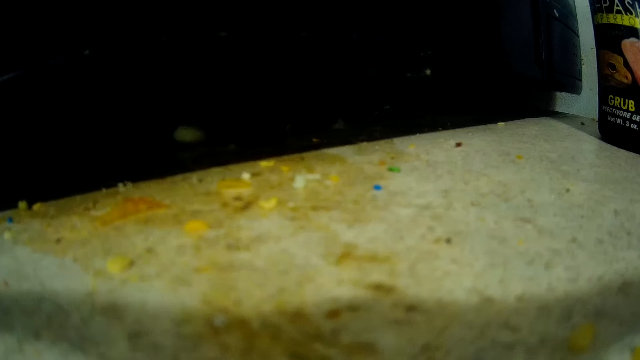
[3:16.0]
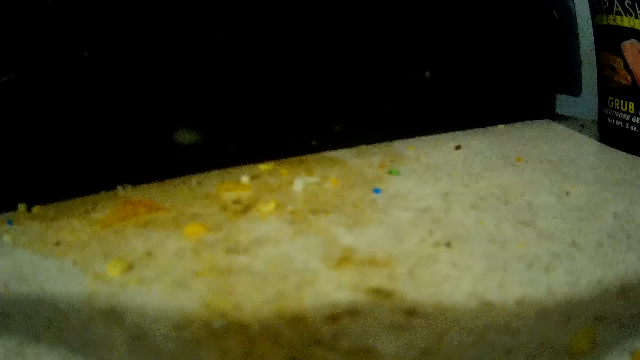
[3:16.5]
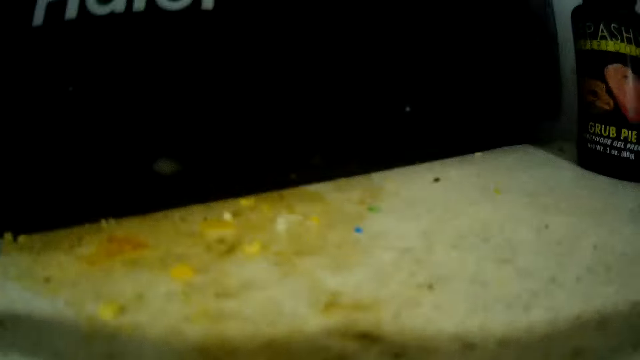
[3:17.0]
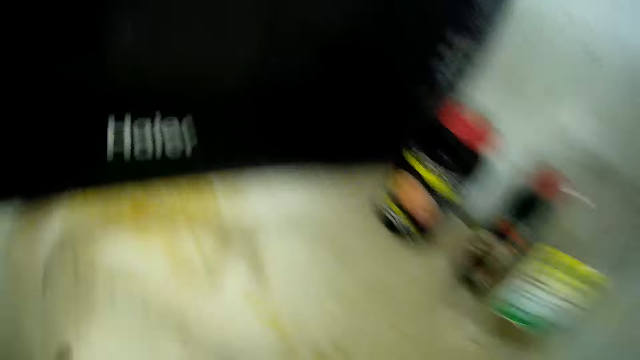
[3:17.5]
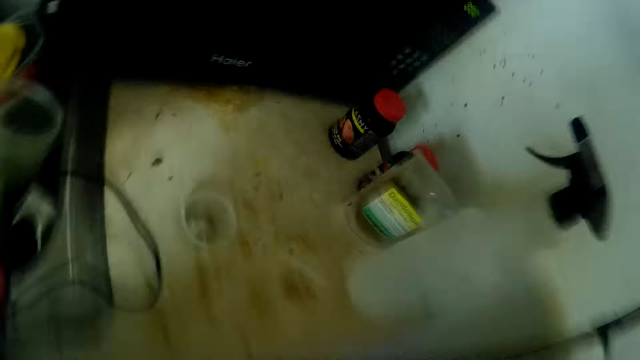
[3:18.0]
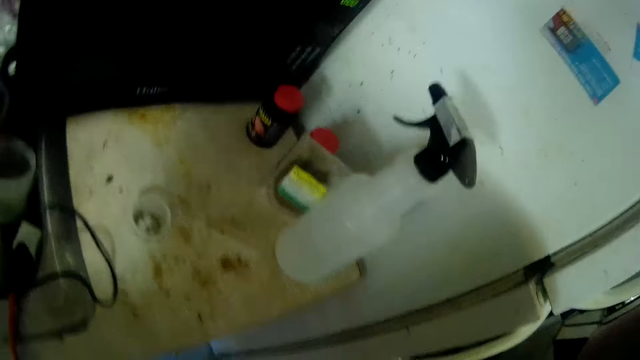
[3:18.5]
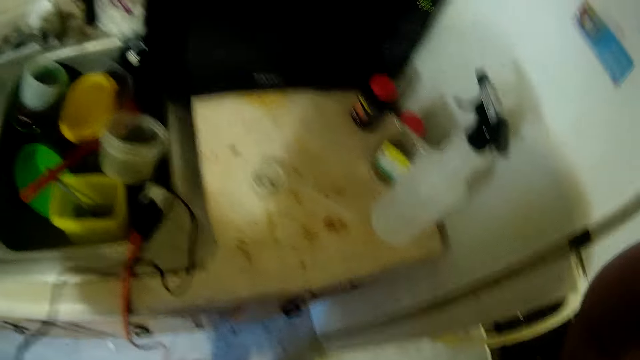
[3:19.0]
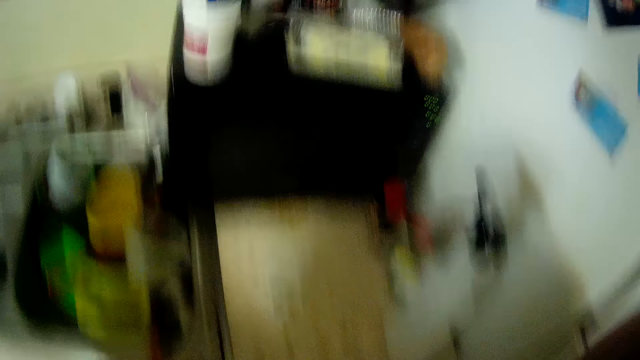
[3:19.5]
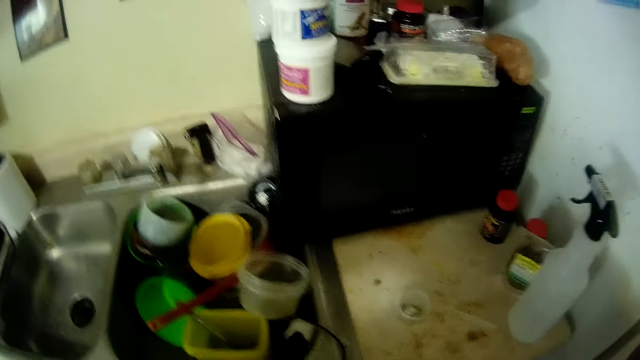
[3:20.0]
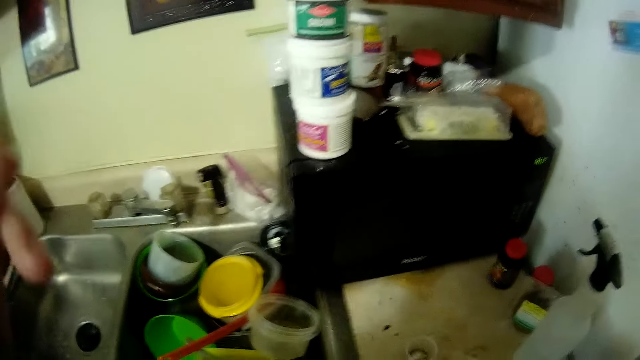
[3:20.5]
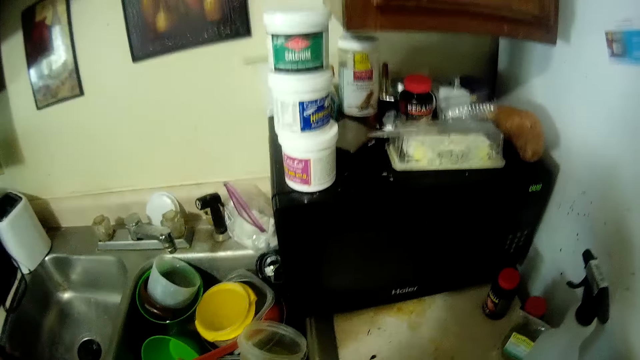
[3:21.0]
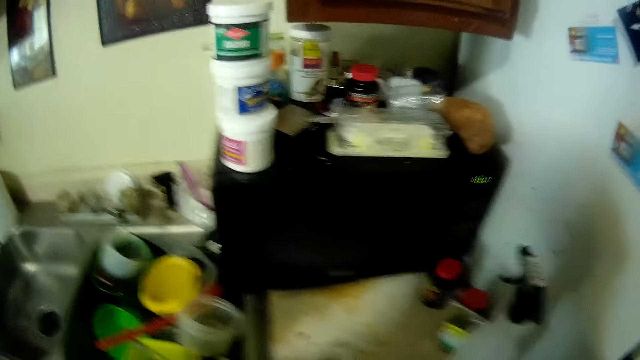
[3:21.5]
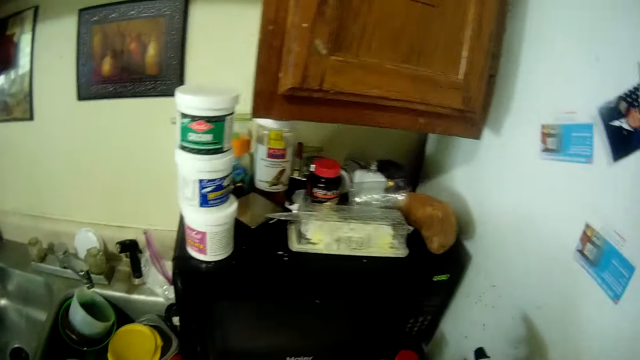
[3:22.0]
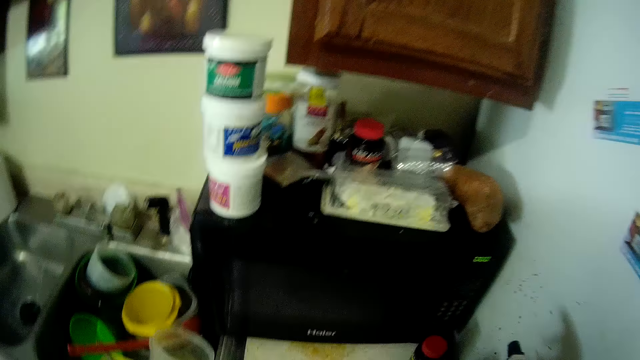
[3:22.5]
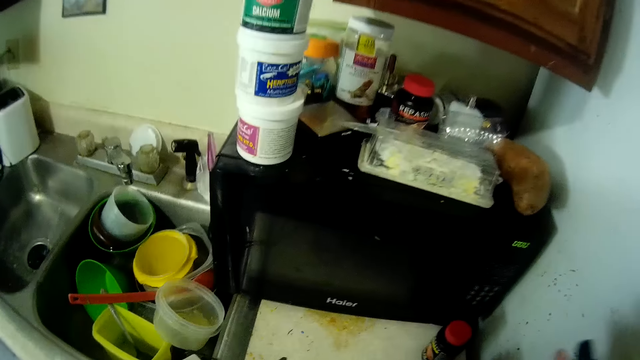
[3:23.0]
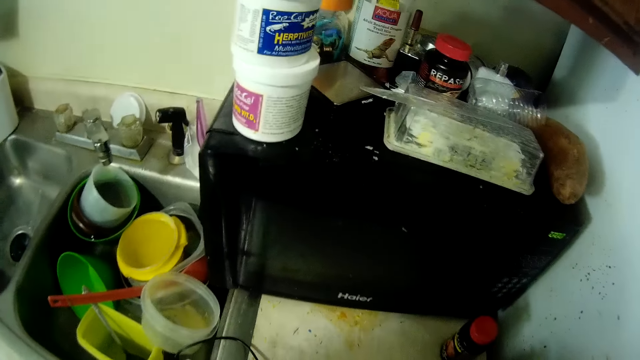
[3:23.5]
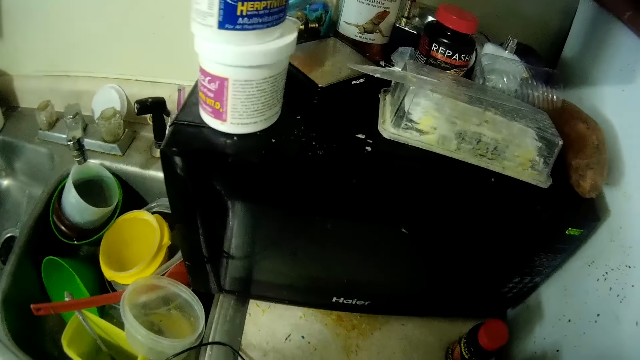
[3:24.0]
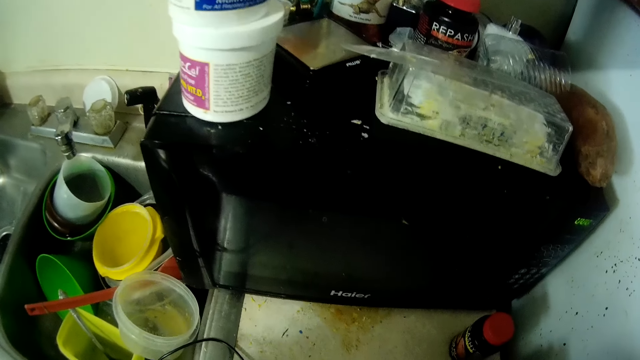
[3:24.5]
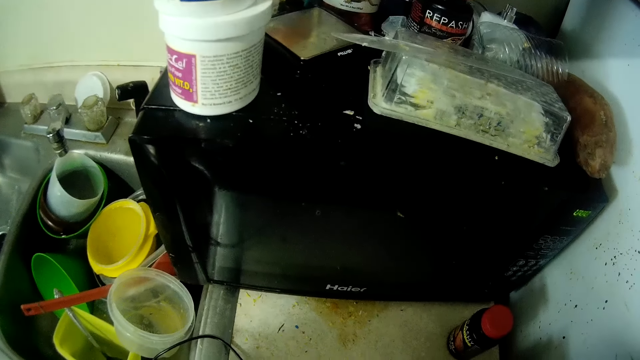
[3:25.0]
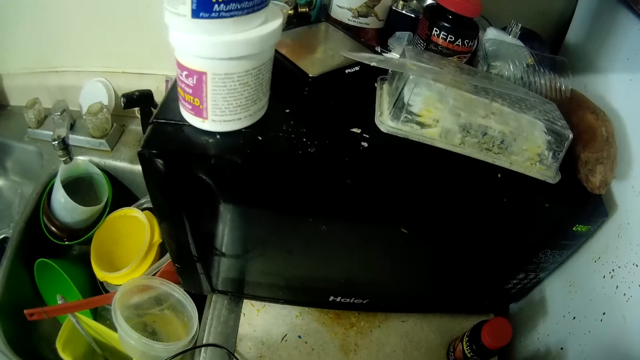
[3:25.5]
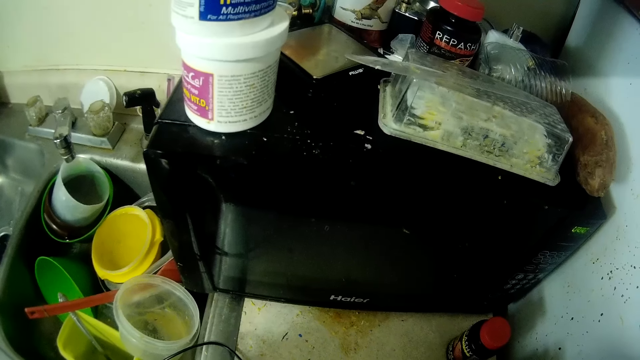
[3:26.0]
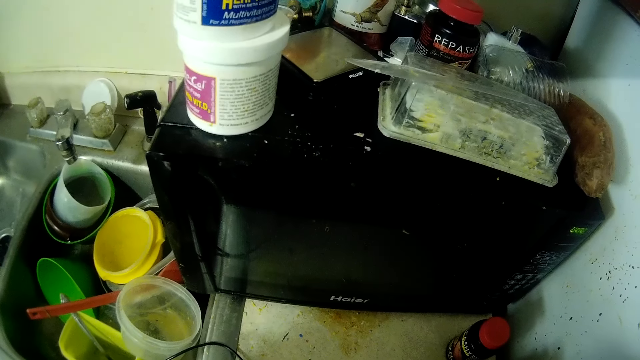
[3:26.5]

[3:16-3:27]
The camera wearer picks up a wire.

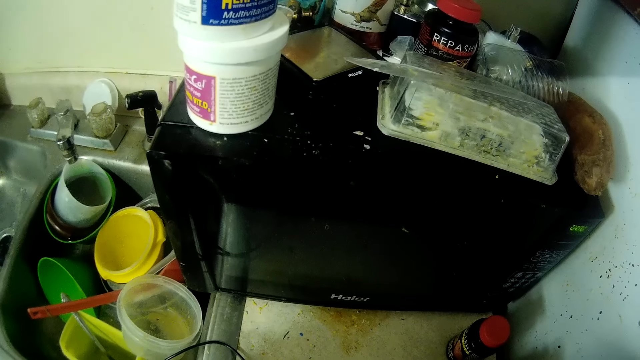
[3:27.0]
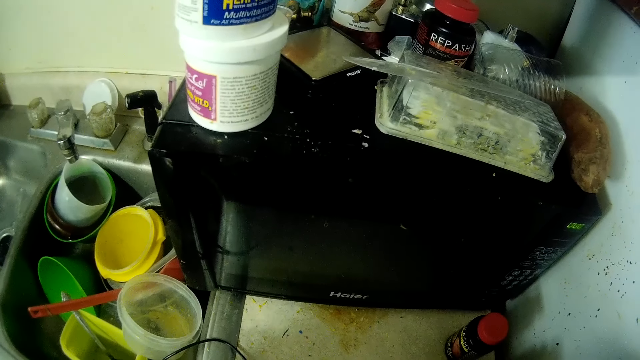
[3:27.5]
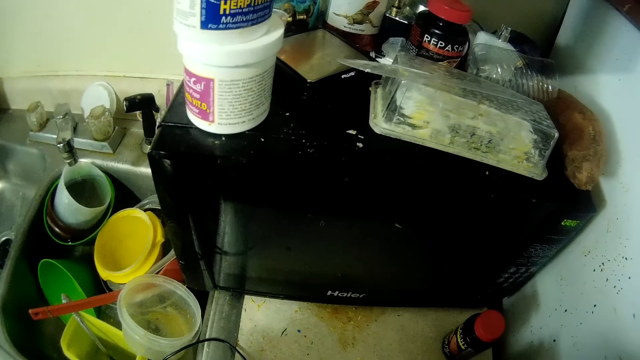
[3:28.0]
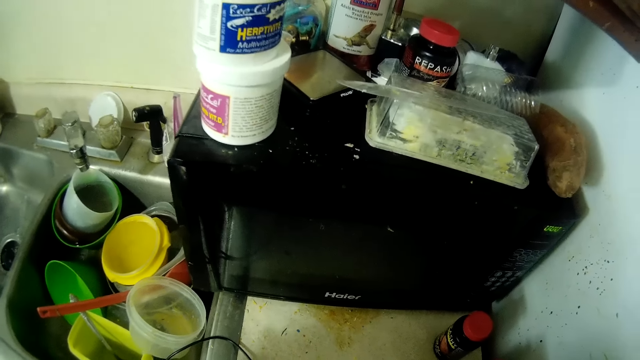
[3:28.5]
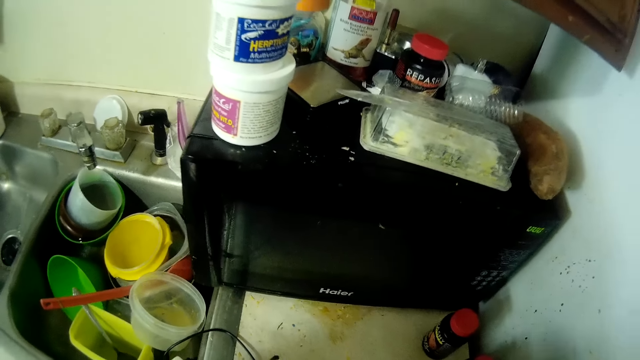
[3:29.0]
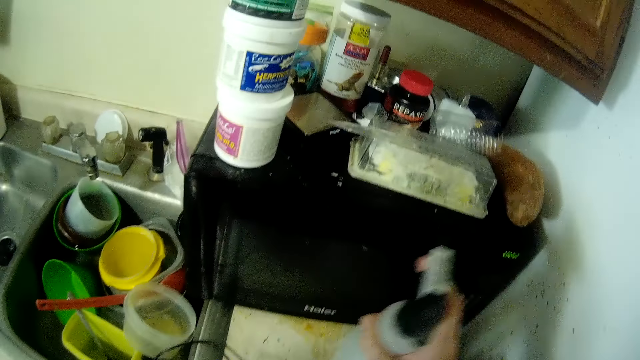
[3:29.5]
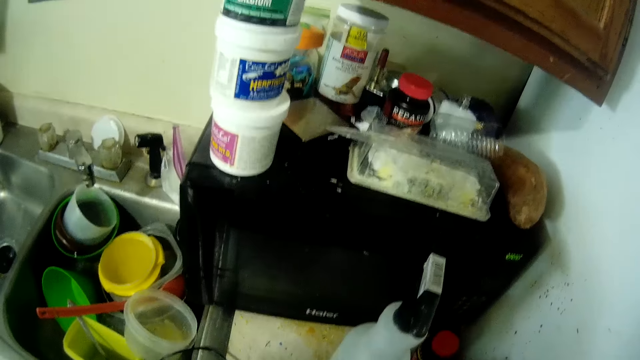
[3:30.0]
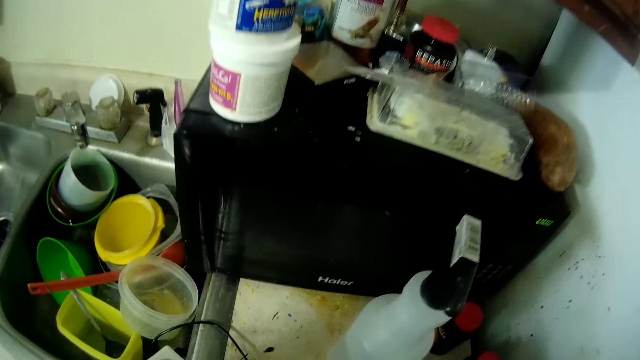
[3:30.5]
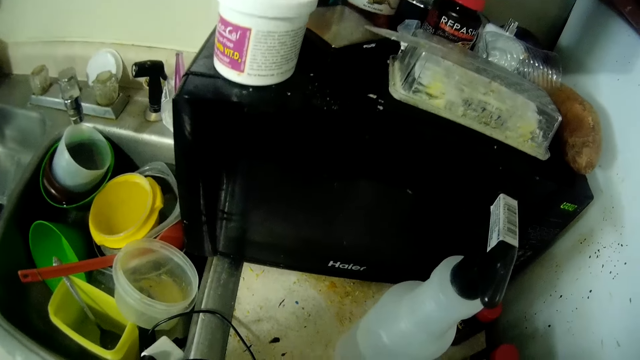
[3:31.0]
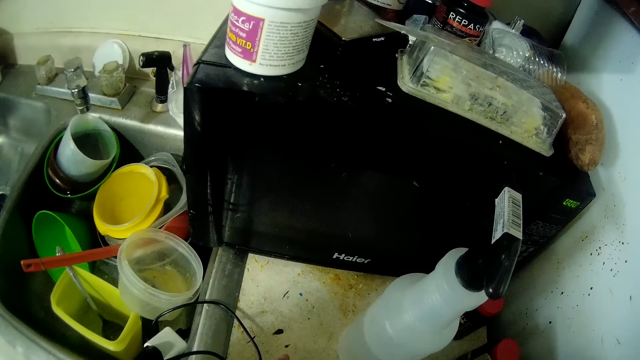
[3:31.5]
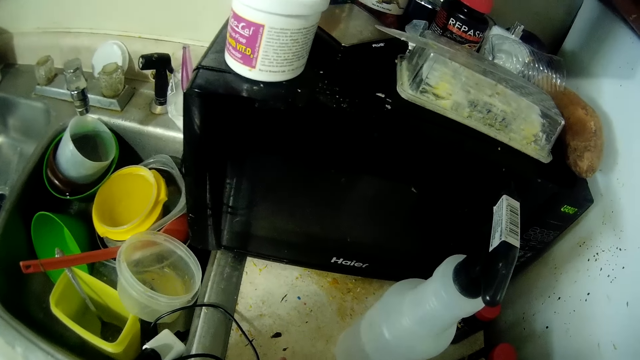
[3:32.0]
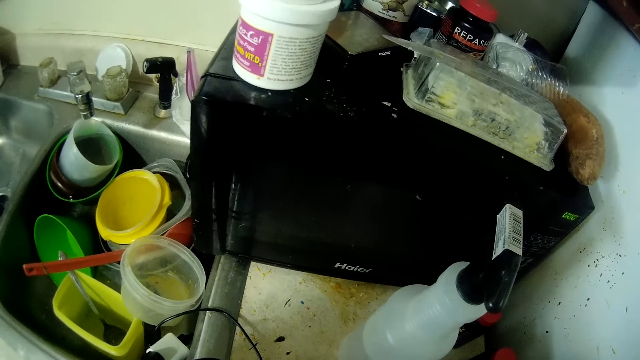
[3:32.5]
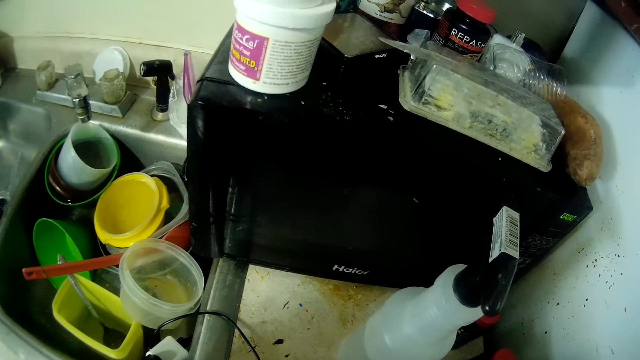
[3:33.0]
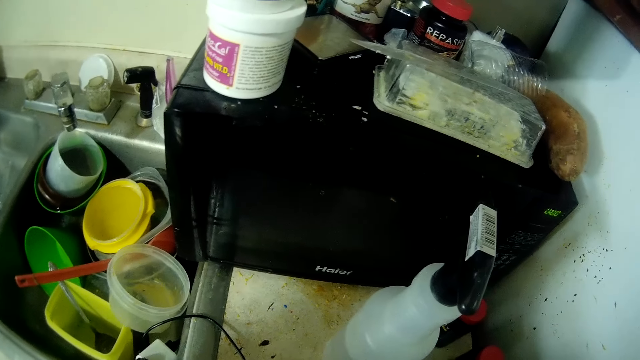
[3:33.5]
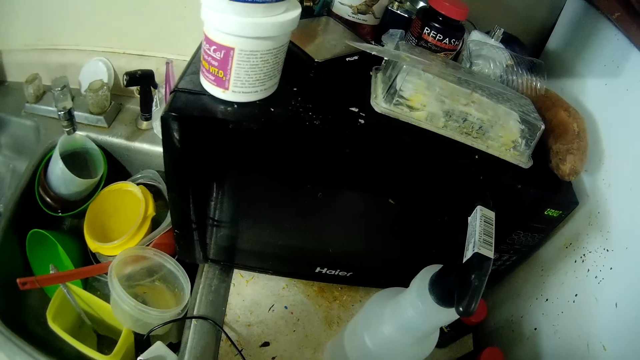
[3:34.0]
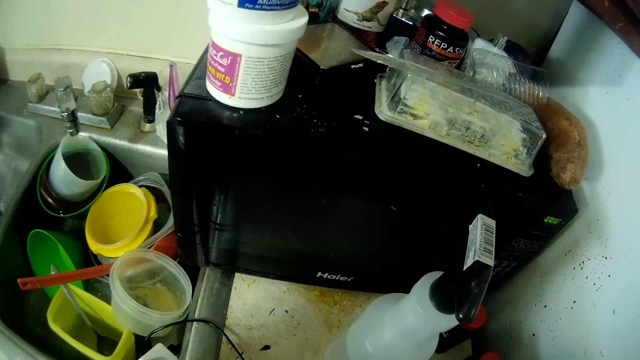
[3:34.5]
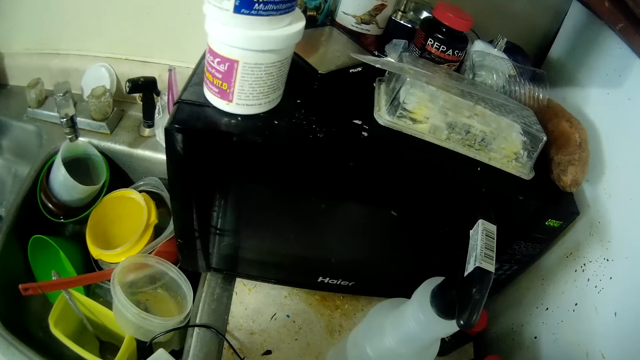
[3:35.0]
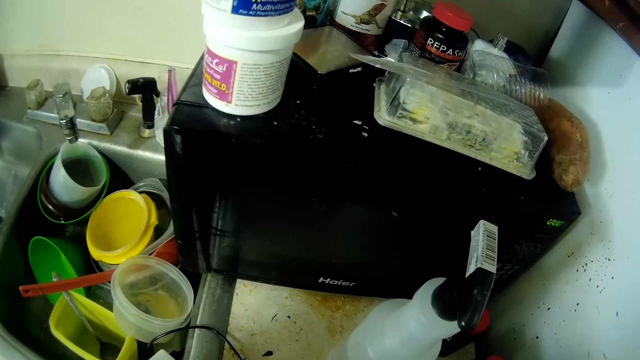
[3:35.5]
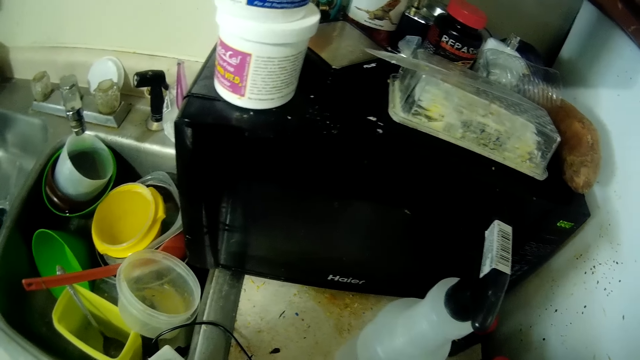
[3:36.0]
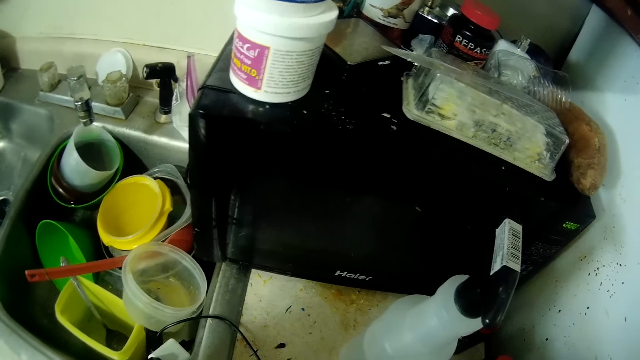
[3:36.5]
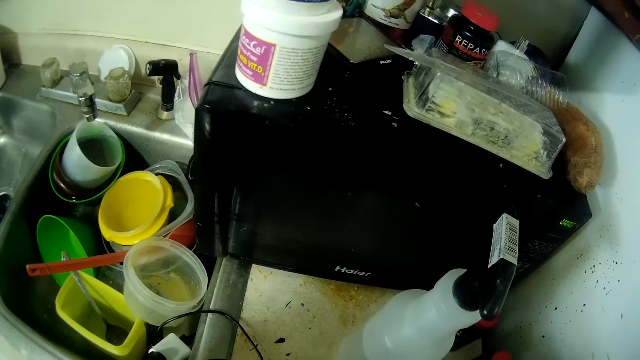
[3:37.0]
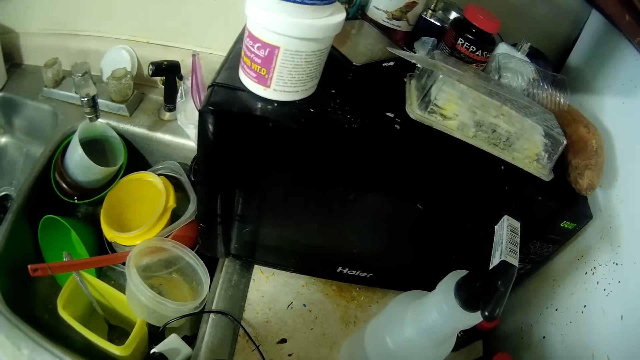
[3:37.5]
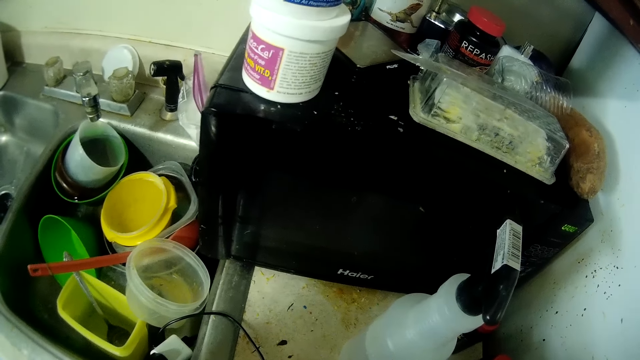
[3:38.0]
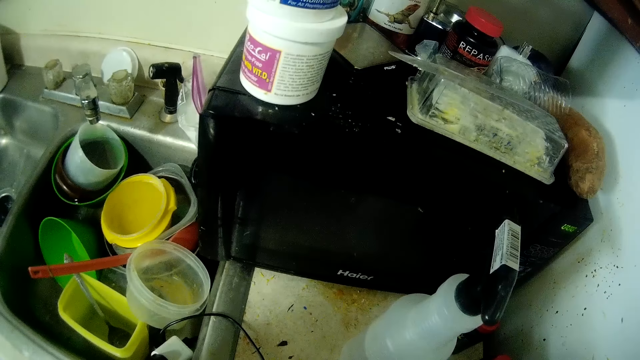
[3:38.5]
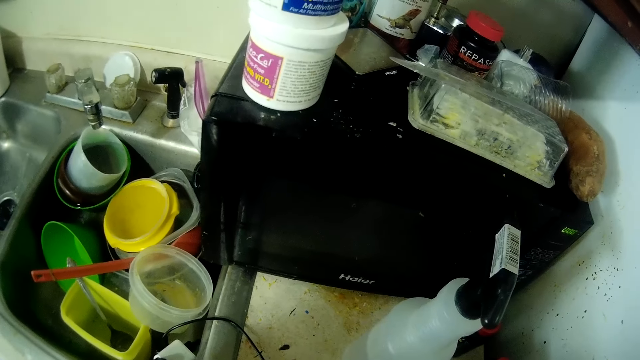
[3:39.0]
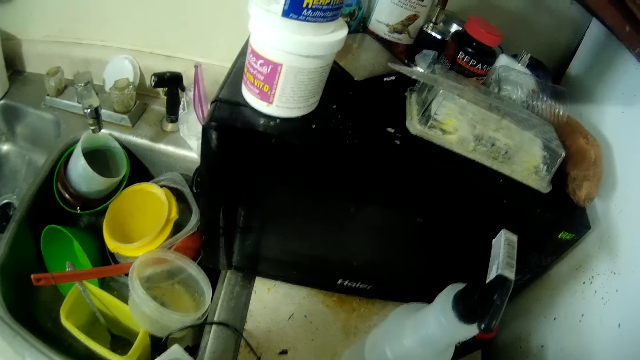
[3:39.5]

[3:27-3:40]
The camera wearer drops a bottle in her right hand on a countertop.
